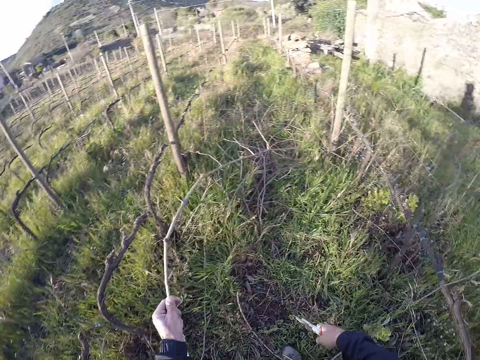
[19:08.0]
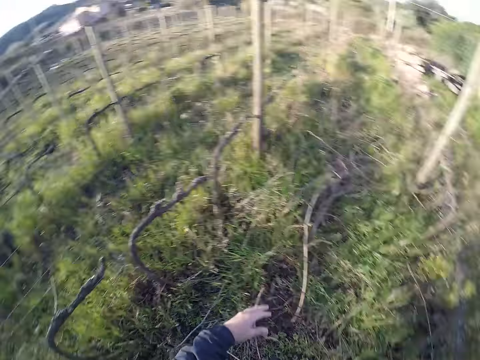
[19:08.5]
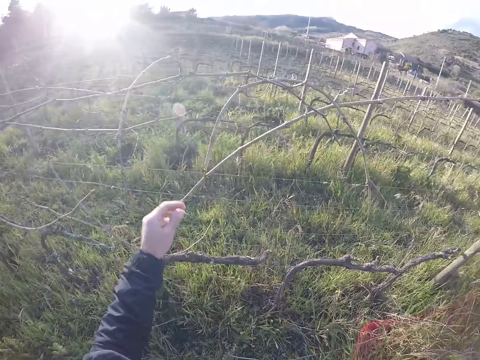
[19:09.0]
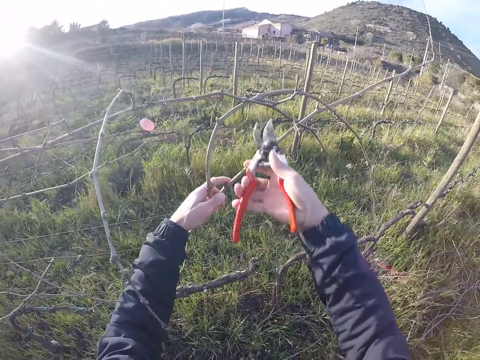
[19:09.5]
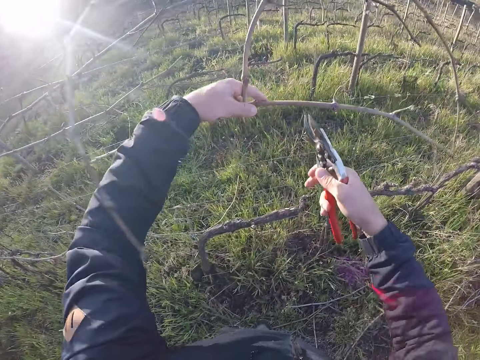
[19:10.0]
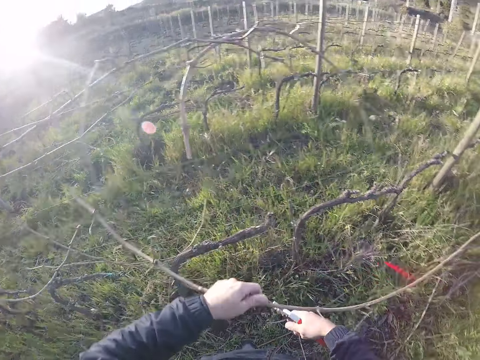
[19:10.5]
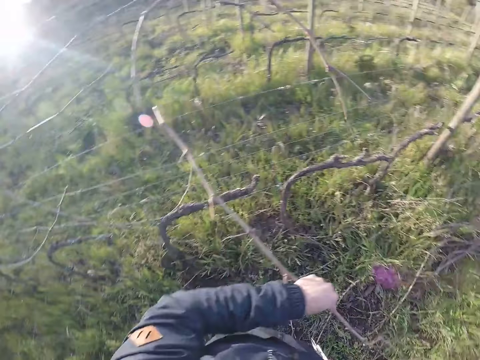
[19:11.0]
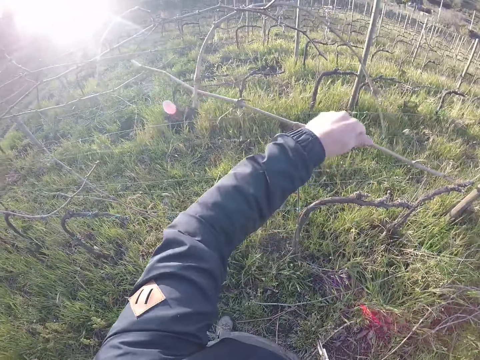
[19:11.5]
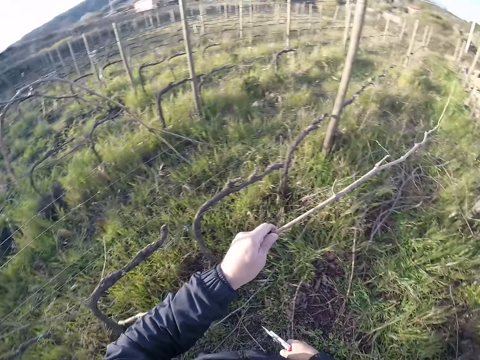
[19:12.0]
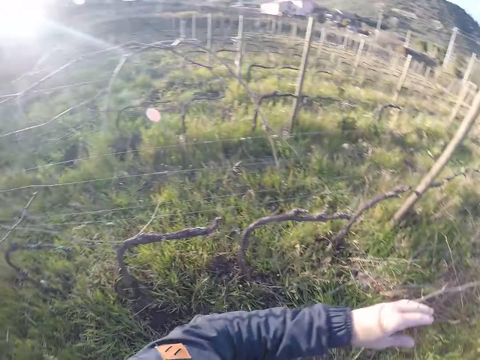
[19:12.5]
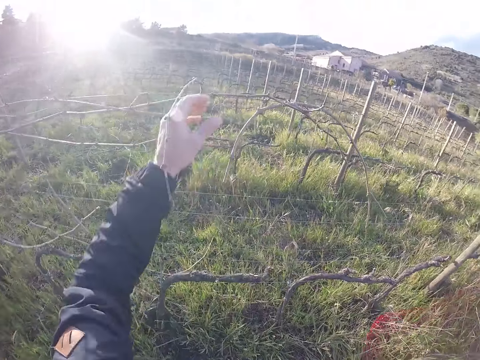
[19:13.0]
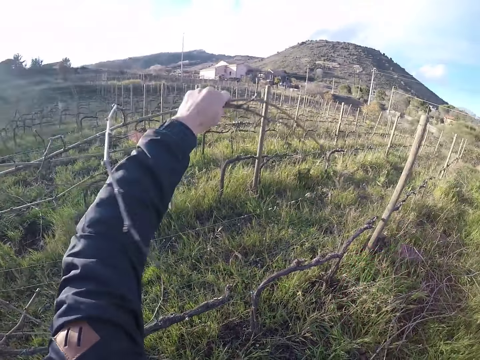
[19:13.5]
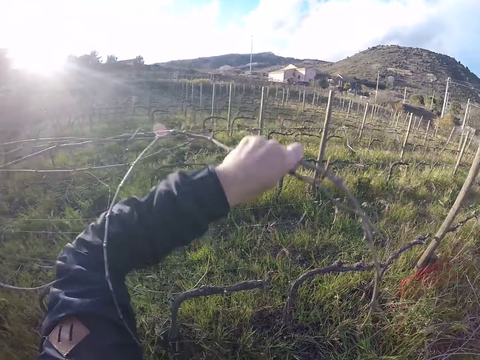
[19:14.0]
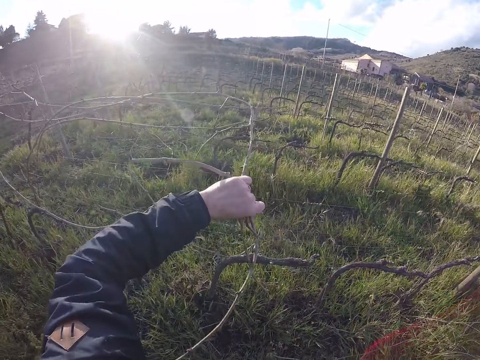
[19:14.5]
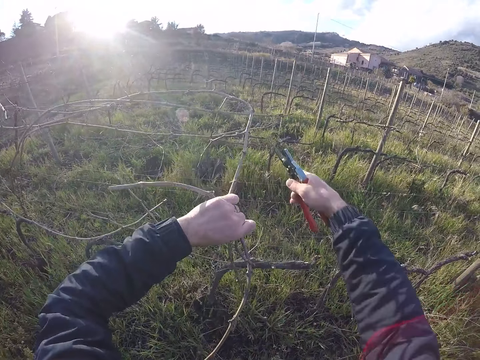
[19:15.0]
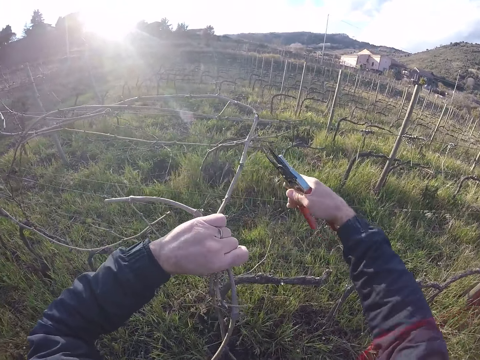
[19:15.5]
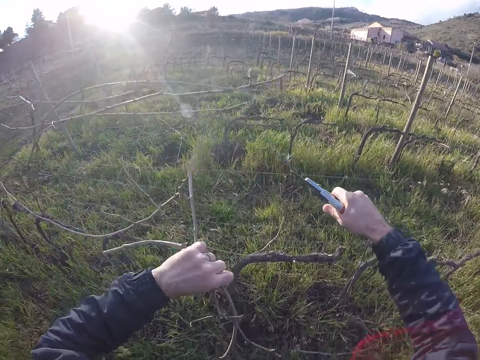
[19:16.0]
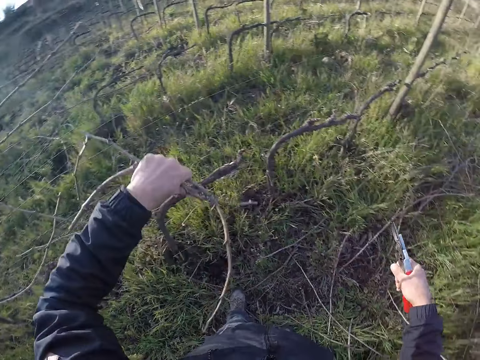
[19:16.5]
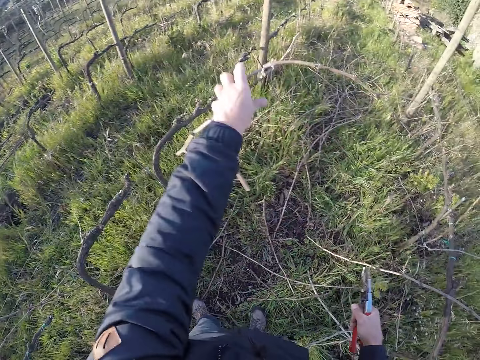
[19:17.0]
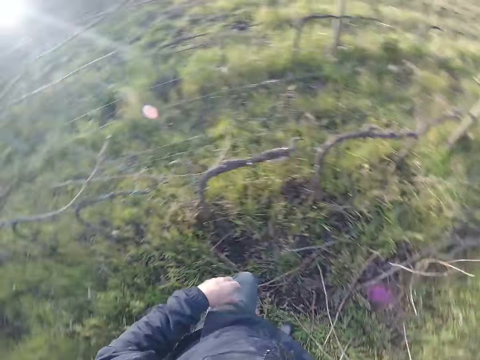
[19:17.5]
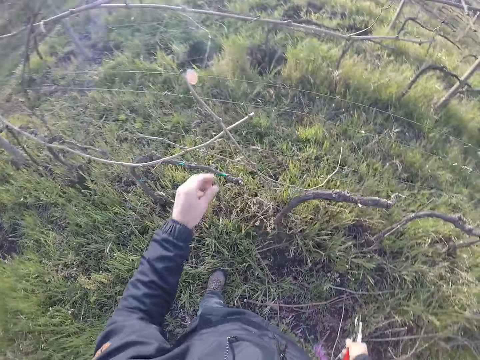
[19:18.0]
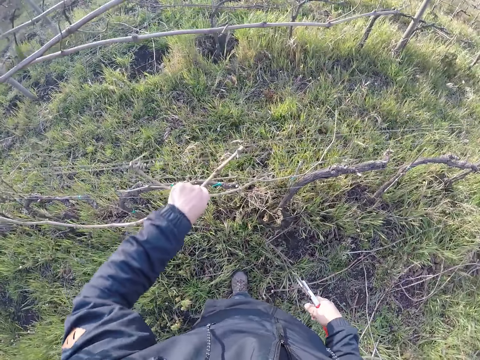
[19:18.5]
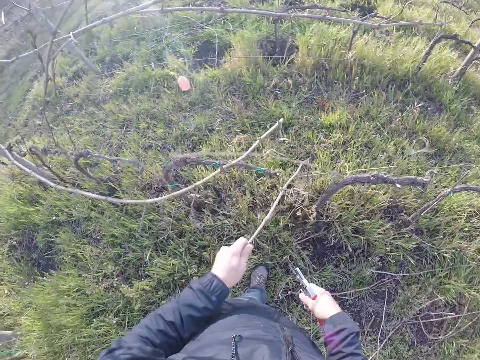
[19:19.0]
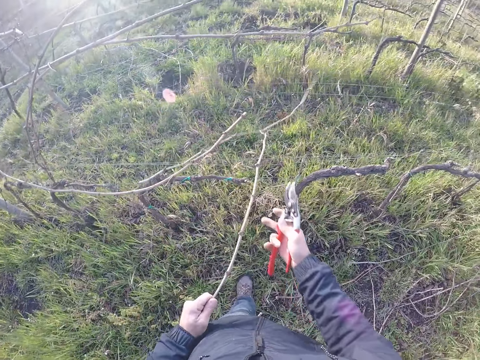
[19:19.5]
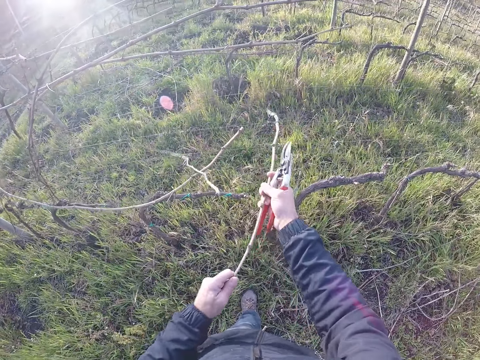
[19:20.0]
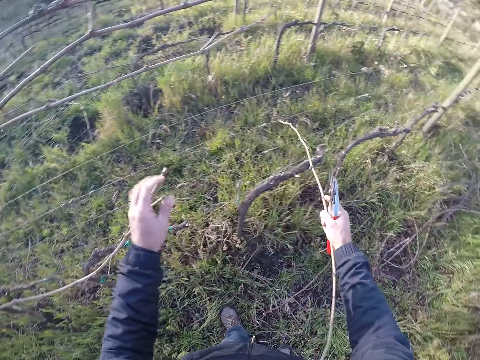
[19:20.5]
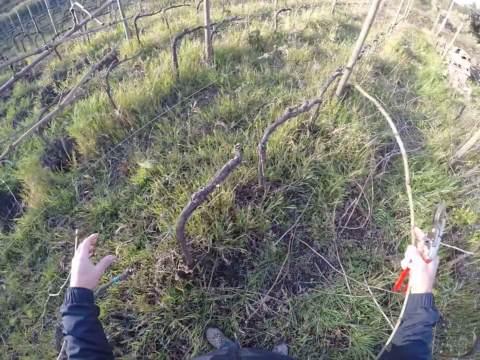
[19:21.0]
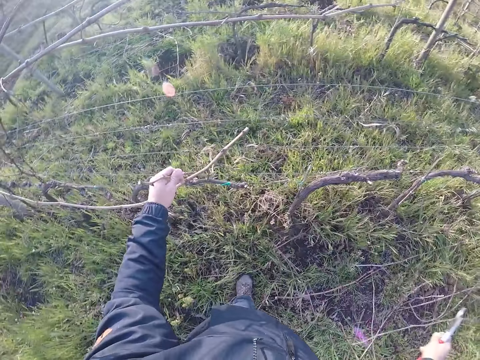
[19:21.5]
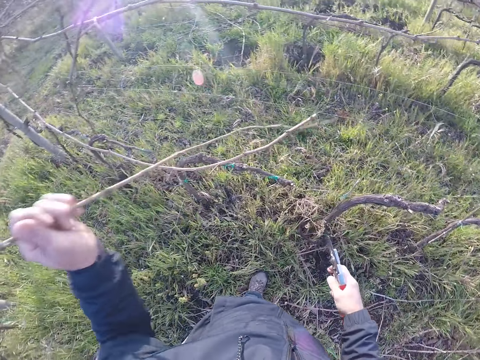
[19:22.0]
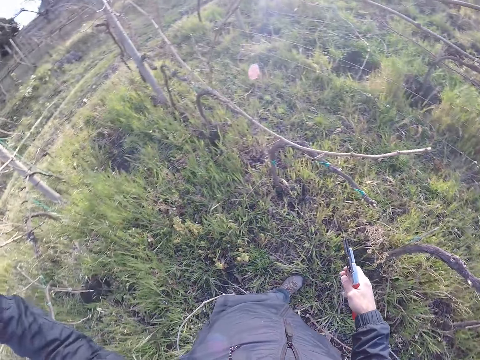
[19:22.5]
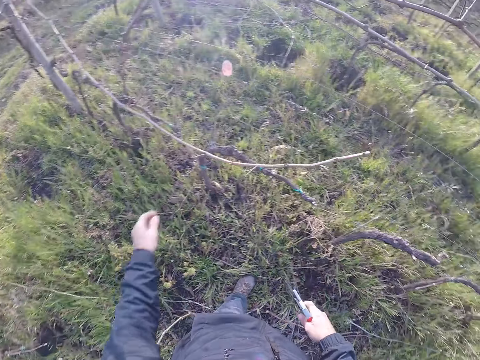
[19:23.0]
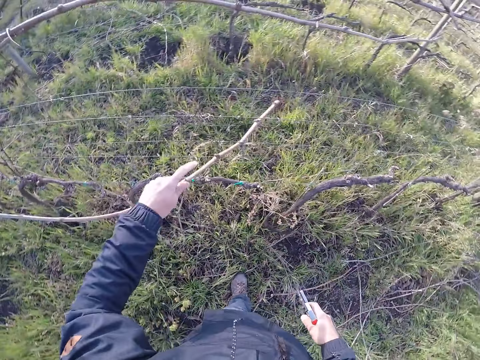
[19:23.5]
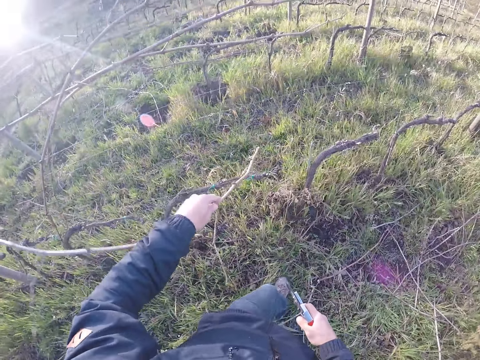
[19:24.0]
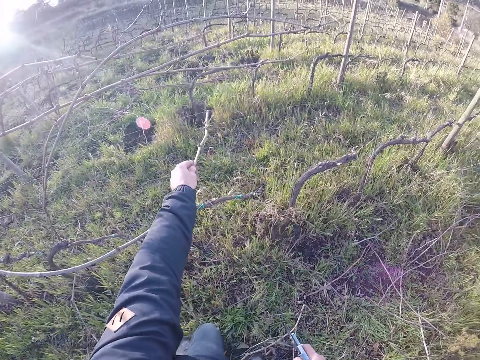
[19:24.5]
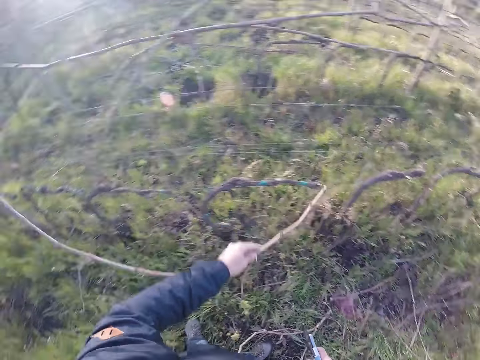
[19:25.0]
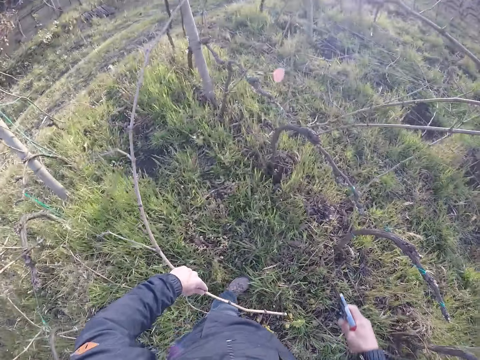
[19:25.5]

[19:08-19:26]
The camera wearer drops the twig on the ground with her left hand. She holds a twig on the barb wire or fence with her left hand. She cuts a twig branch with the pruner in her right hand. She drops the twig on the ground with her left hand. She holds twigs on the barb wire with her left hand. She cuts the twigs on the fence with the pruner in her right hand. She drops the twigs on the ground with her left hand. She picks a twig from the barb wire with her left hand. She holds a branch on the fence. She holds the twig with her right hand. She picks a twig from the barb wire with her left hand. She drops the twig on the ground with her right hand. She drops the twig on the ground with her left hand. She pulls a twig from the barb wire with her left hand.

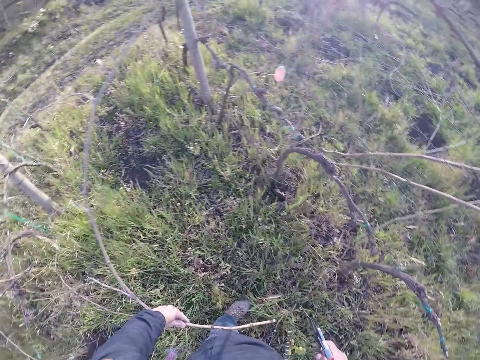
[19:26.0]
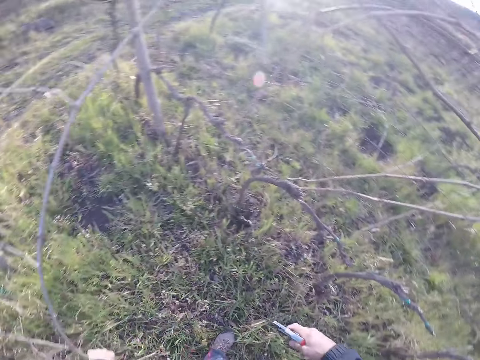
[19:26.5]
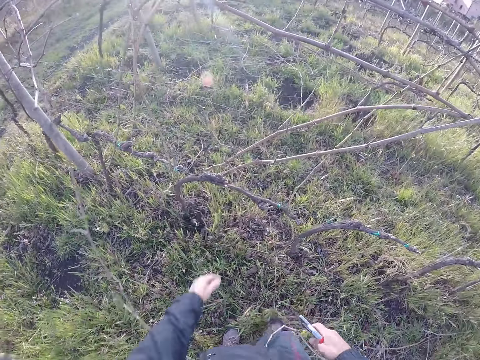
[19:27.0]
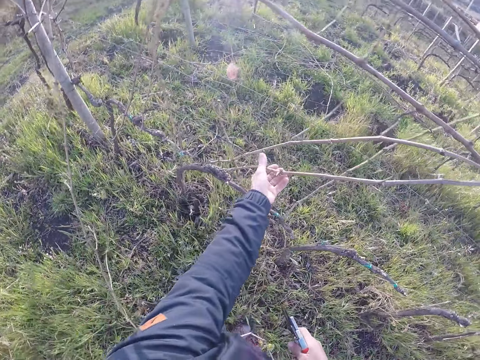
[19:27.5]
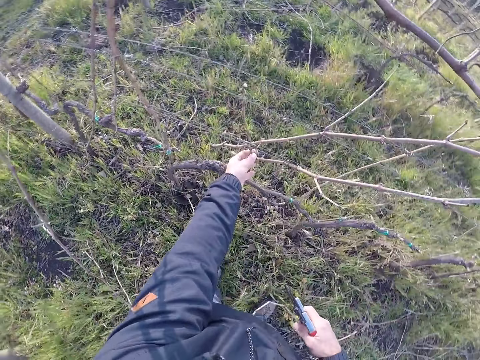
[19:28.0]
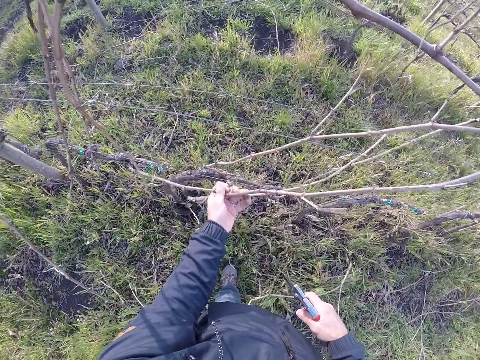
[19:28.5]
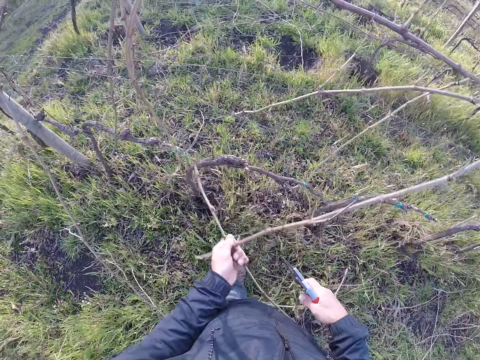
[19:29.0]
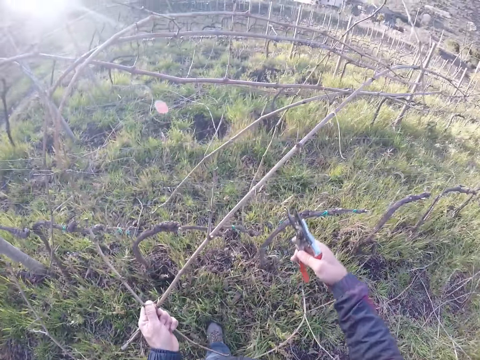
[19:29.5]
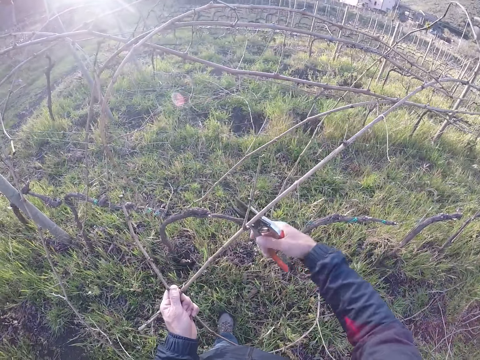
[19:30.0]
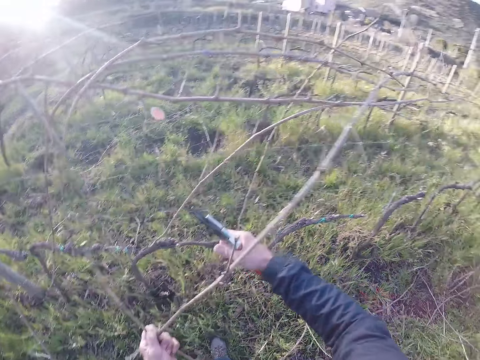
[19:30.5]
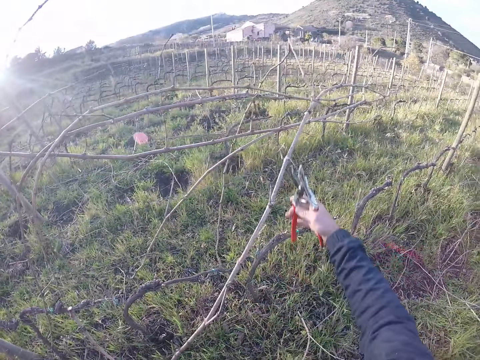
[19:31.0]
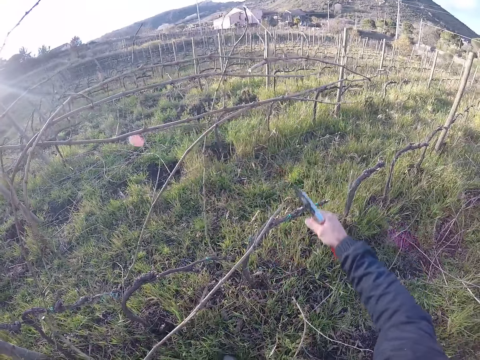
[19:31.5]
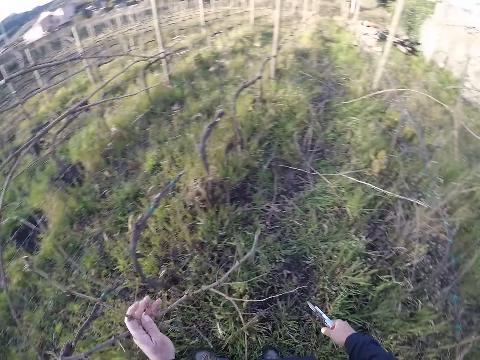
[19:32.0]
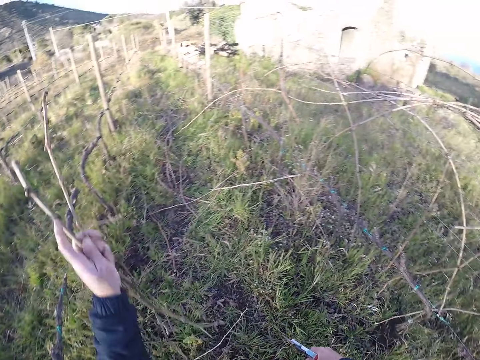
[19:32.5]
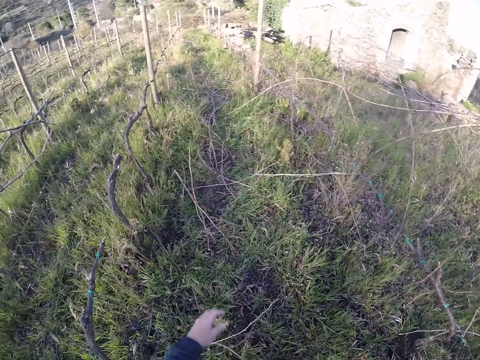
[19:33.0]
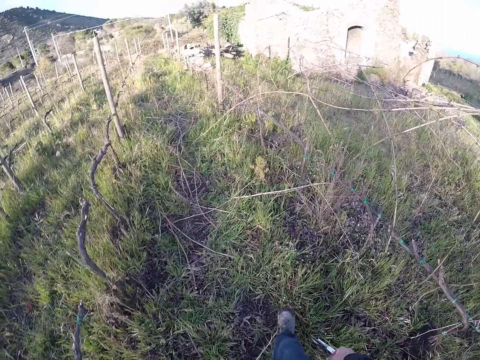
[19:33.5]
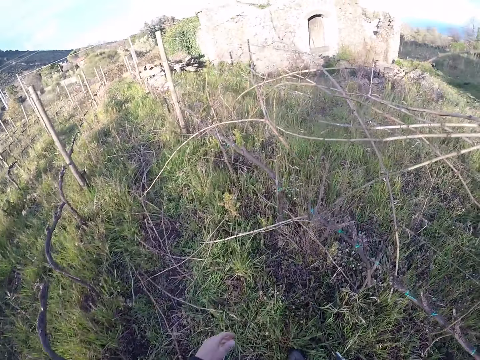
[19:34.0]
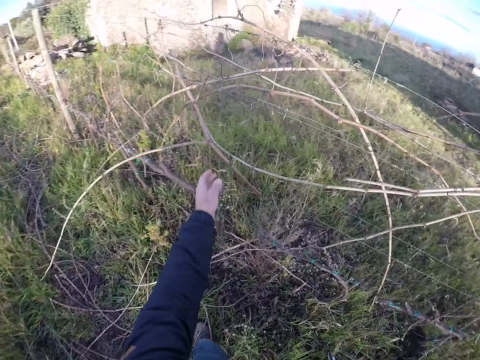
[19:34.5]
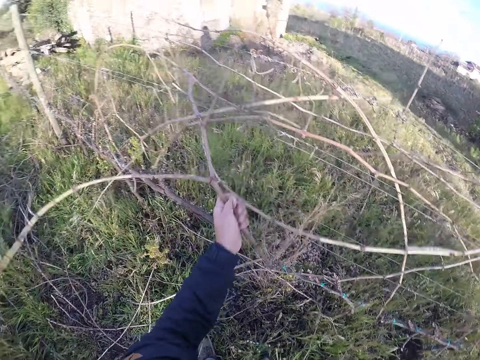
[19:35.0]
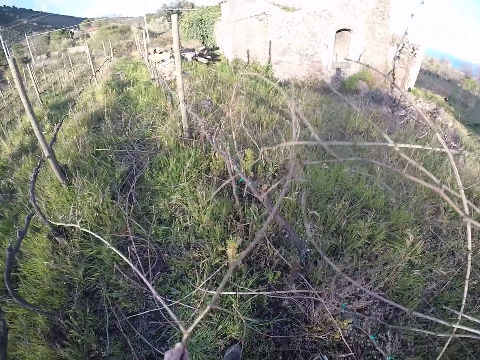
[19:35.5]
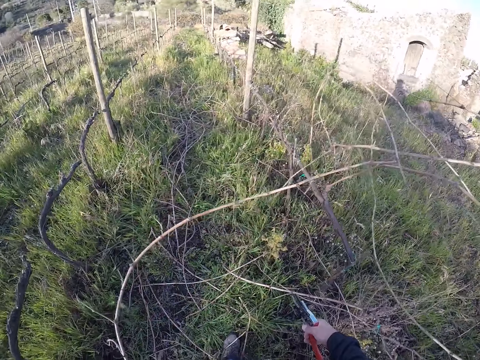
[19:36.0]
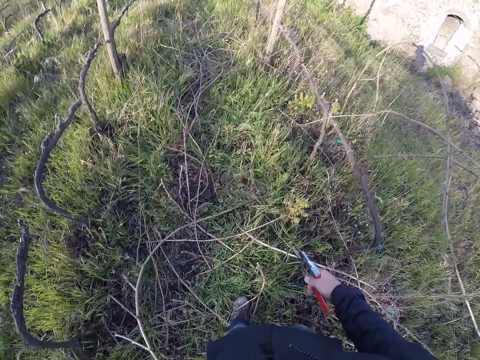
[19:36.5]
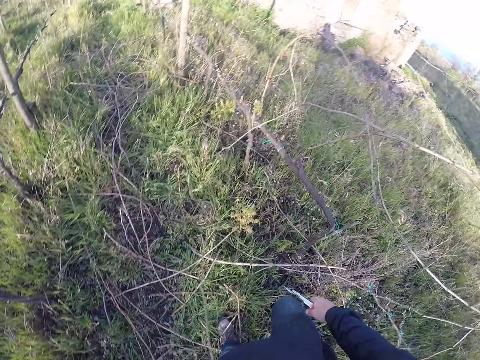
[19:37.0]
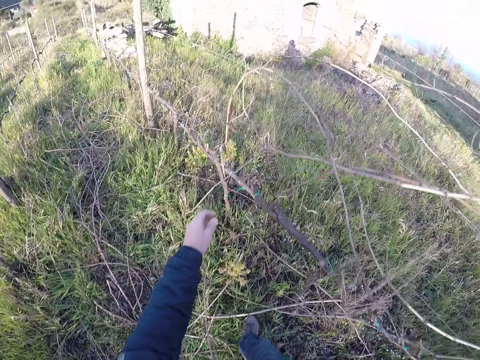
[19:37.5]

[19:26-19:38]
The camera wearer drops the twig on the ground with her left hand. She holds twigs on the barb wire or fence with her left hand. She cuts the twigs on the fence with the pruner in her right hand. She drops the twigs on the ground with her left hand. She pulls a twig from the barb wire with her left hand. She holds branches on the fence. She drops the twig on the ground with her left hand.
